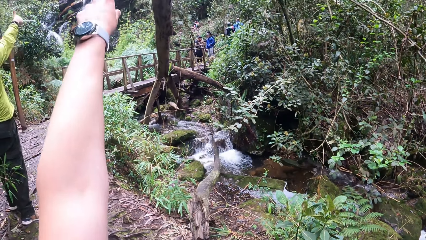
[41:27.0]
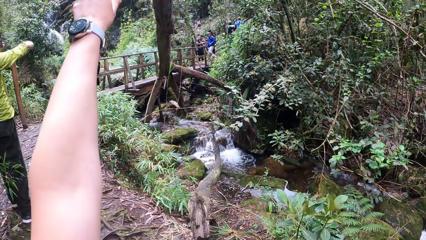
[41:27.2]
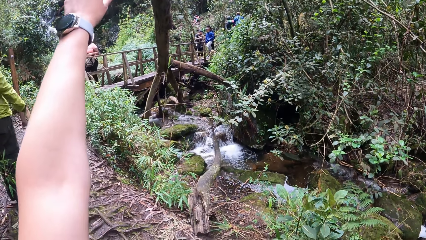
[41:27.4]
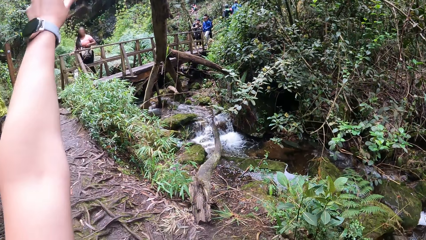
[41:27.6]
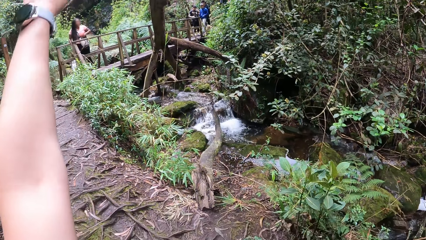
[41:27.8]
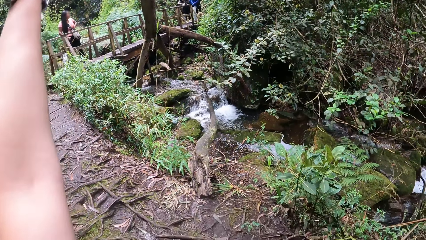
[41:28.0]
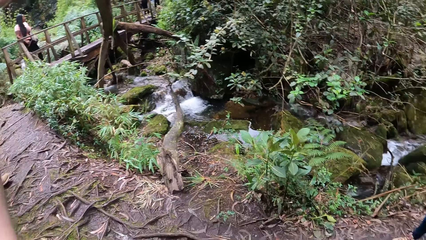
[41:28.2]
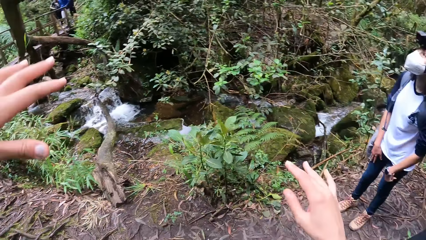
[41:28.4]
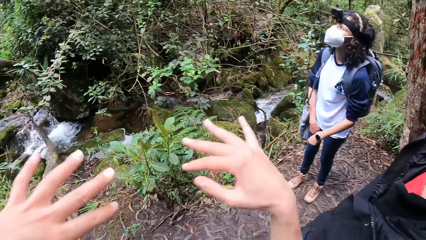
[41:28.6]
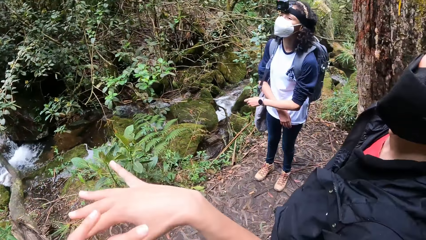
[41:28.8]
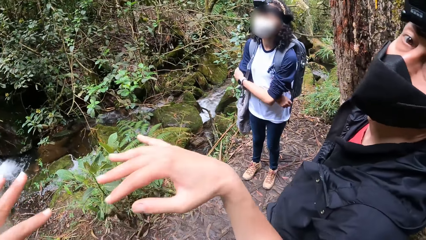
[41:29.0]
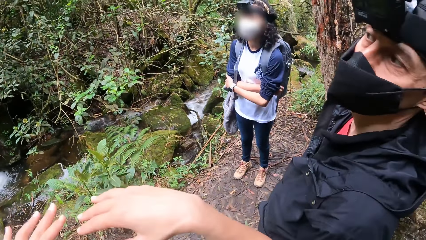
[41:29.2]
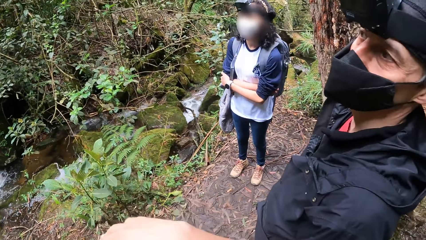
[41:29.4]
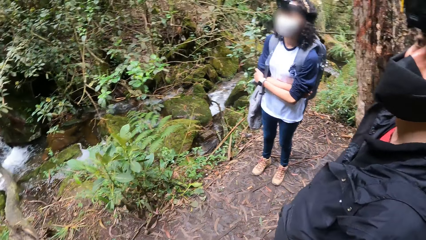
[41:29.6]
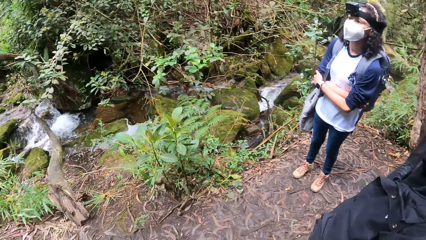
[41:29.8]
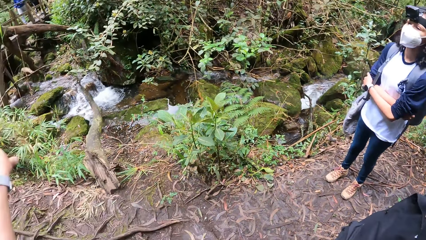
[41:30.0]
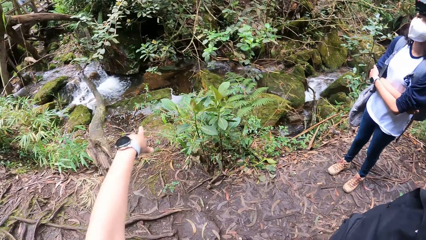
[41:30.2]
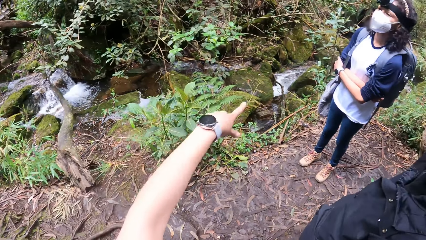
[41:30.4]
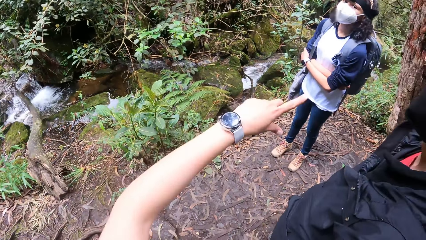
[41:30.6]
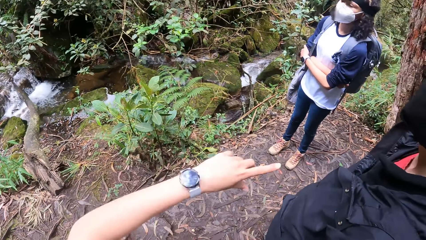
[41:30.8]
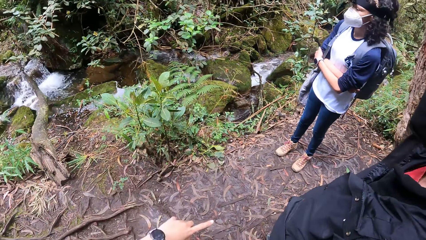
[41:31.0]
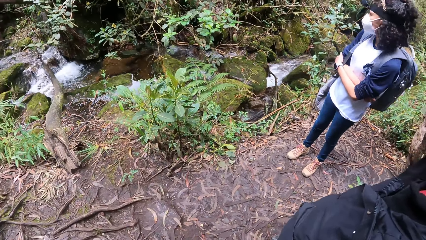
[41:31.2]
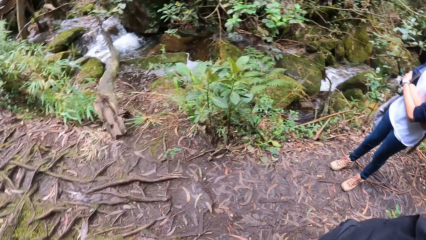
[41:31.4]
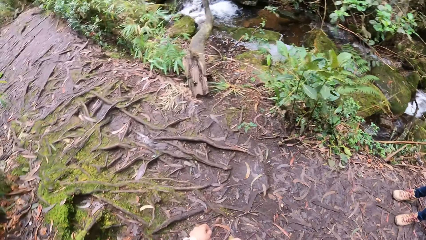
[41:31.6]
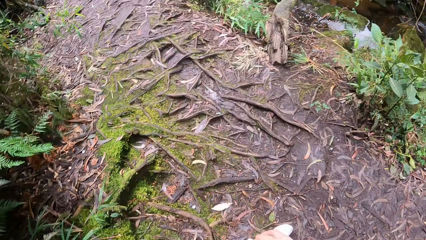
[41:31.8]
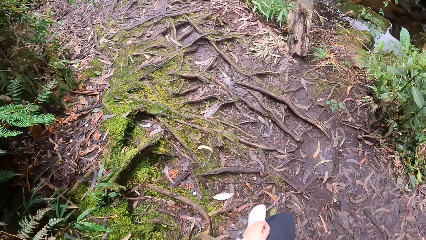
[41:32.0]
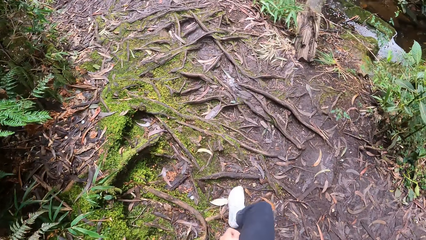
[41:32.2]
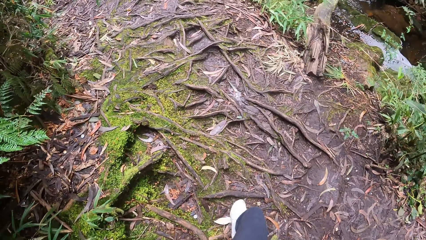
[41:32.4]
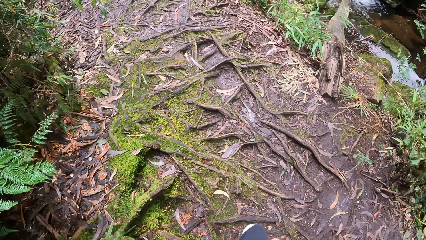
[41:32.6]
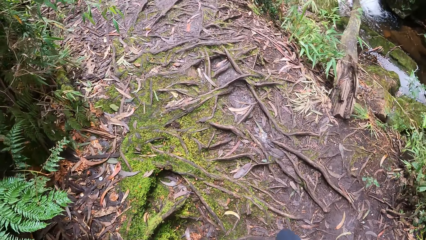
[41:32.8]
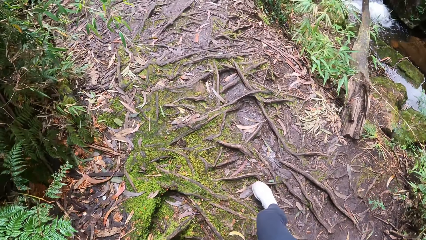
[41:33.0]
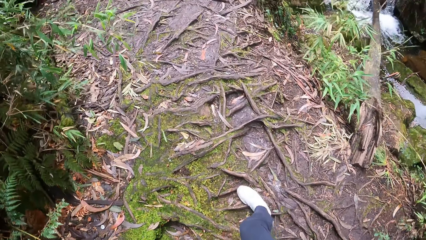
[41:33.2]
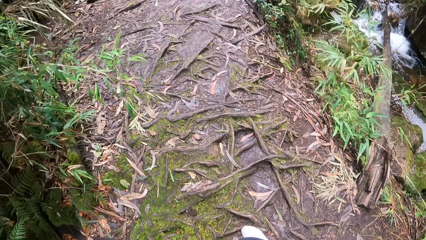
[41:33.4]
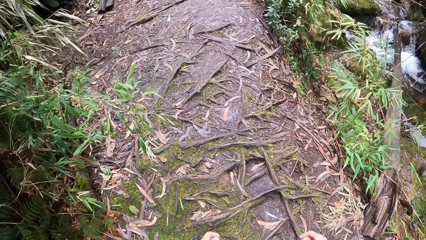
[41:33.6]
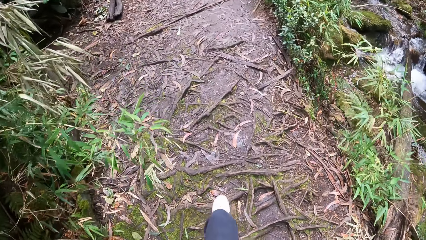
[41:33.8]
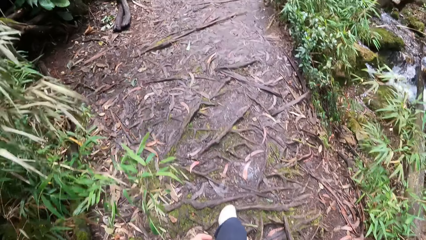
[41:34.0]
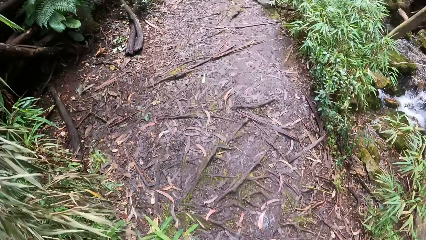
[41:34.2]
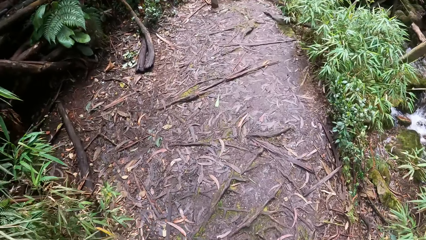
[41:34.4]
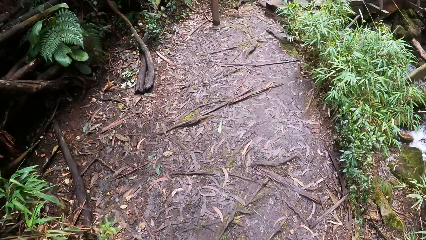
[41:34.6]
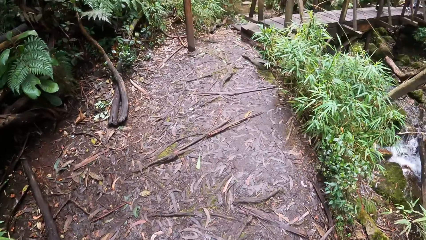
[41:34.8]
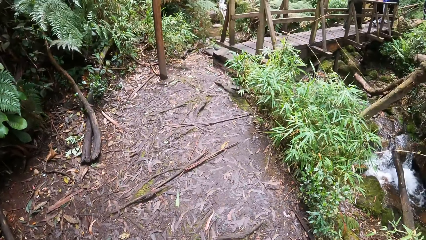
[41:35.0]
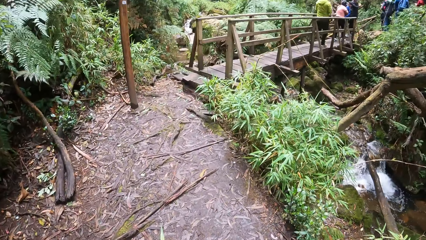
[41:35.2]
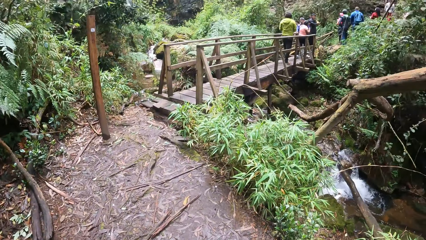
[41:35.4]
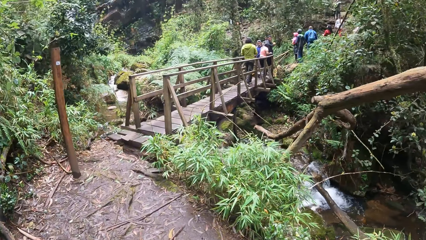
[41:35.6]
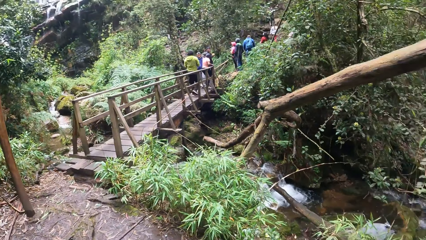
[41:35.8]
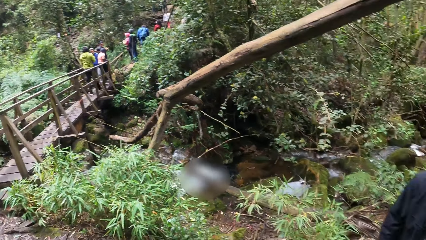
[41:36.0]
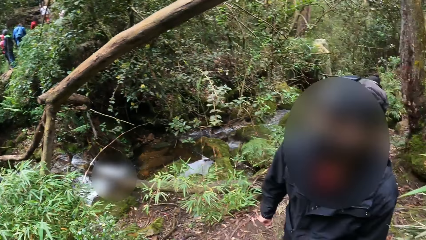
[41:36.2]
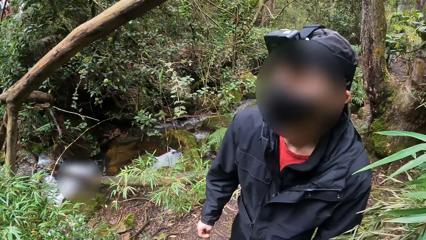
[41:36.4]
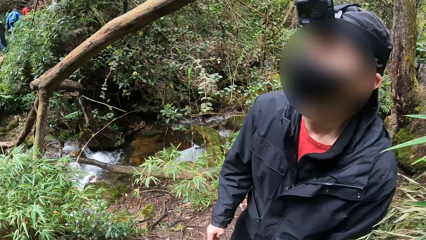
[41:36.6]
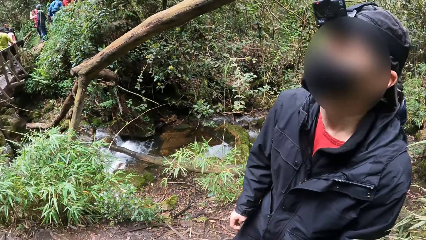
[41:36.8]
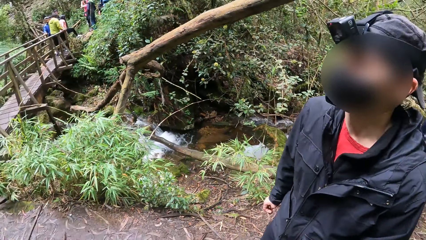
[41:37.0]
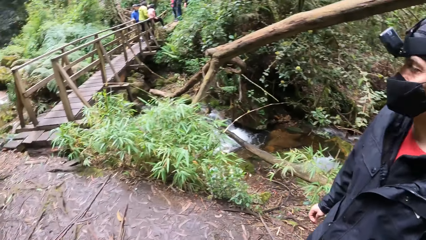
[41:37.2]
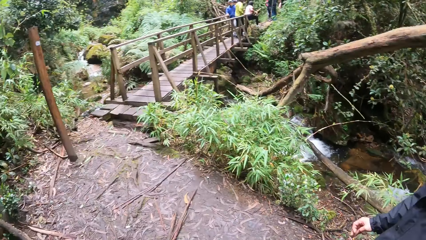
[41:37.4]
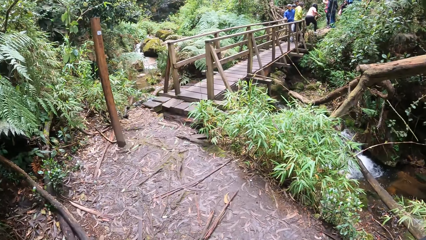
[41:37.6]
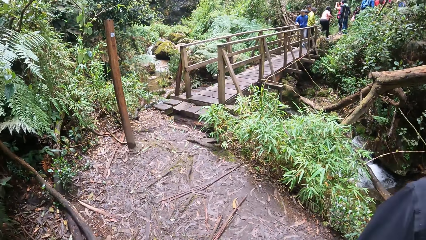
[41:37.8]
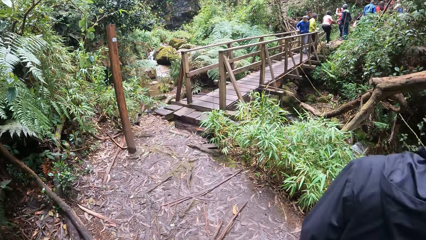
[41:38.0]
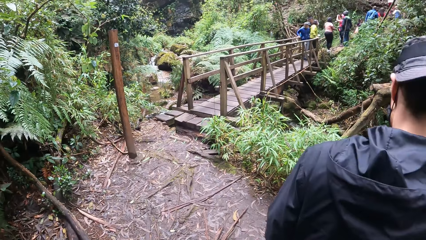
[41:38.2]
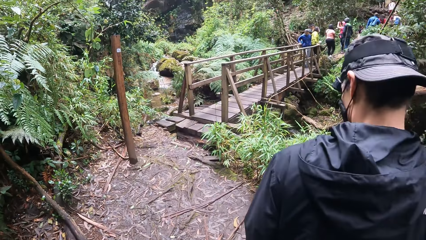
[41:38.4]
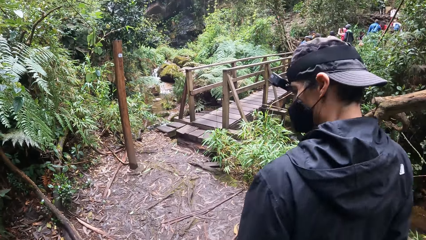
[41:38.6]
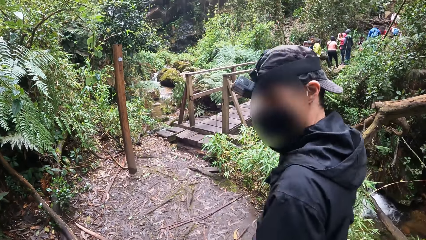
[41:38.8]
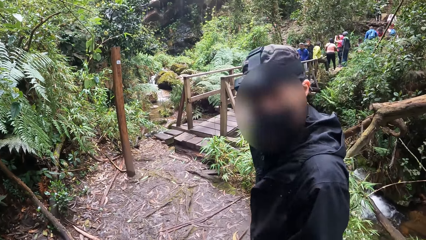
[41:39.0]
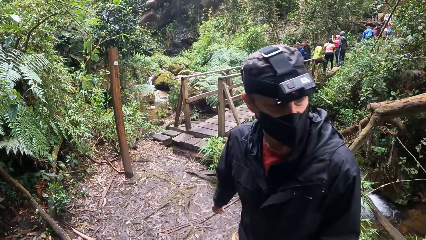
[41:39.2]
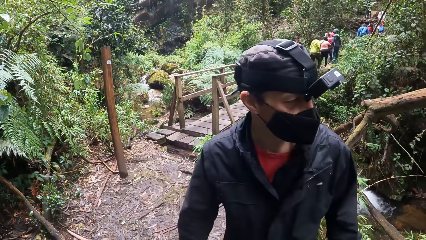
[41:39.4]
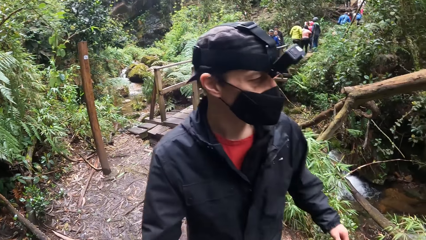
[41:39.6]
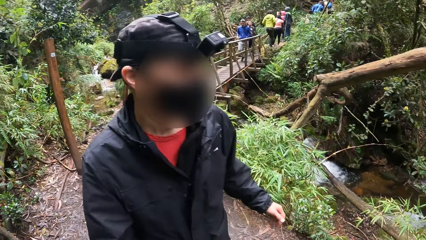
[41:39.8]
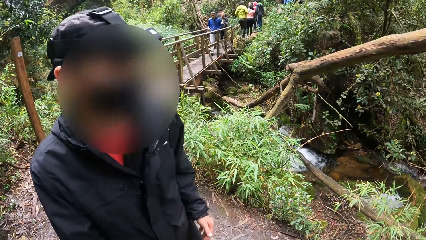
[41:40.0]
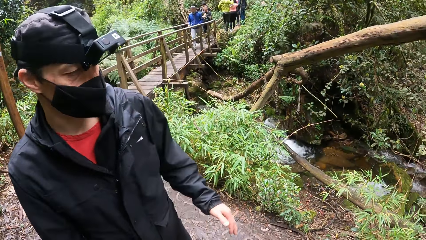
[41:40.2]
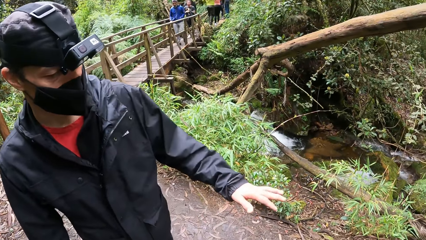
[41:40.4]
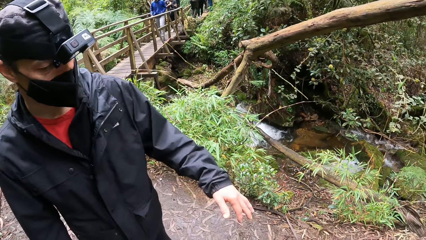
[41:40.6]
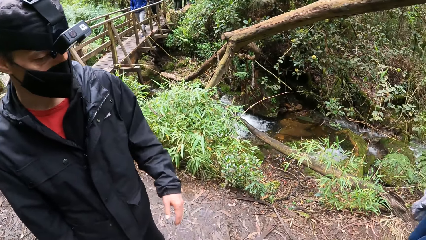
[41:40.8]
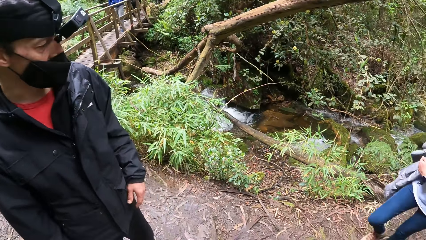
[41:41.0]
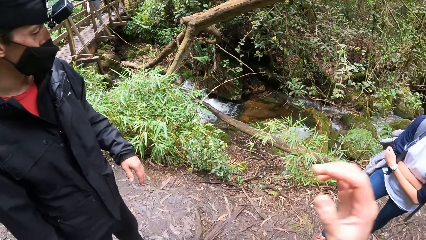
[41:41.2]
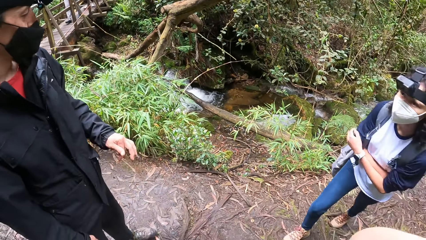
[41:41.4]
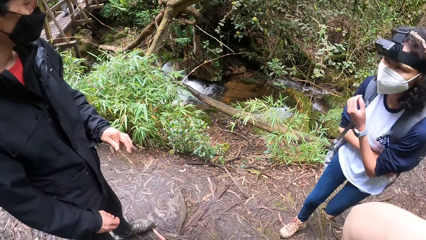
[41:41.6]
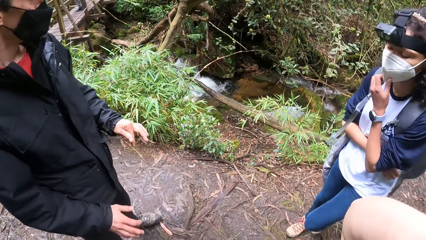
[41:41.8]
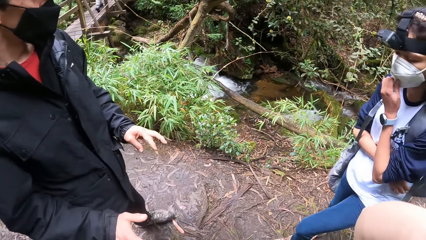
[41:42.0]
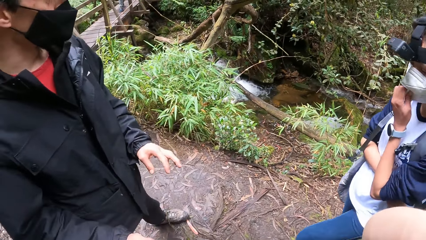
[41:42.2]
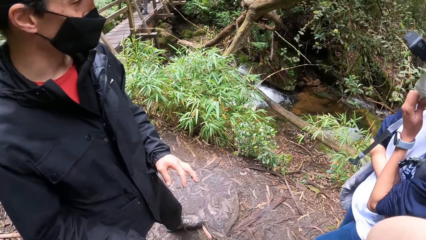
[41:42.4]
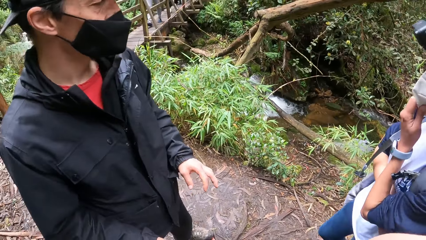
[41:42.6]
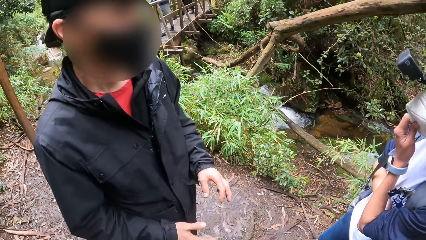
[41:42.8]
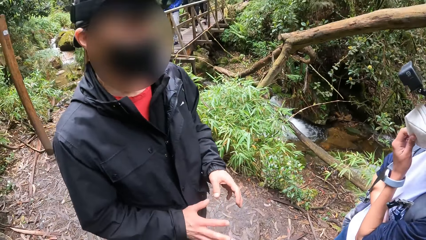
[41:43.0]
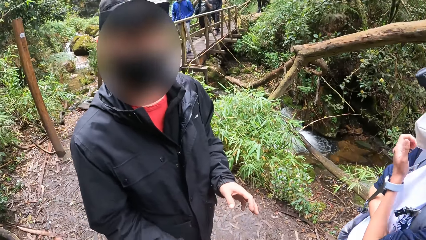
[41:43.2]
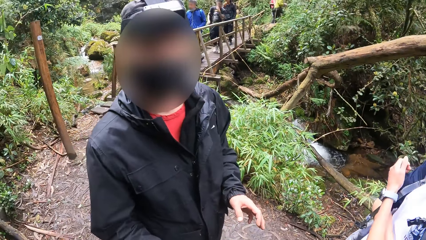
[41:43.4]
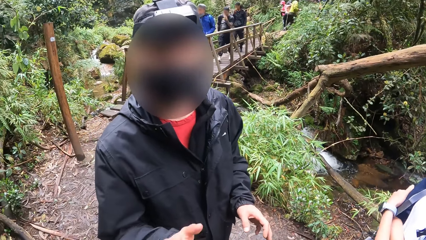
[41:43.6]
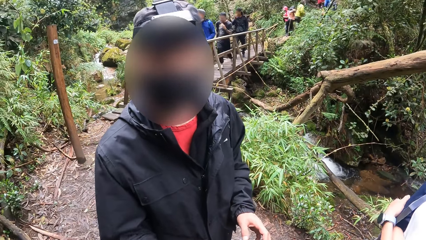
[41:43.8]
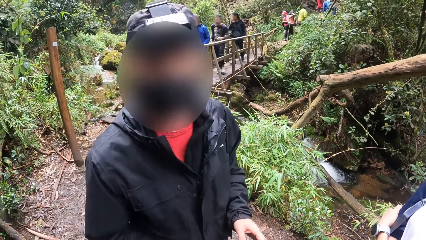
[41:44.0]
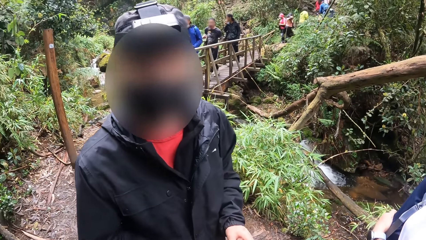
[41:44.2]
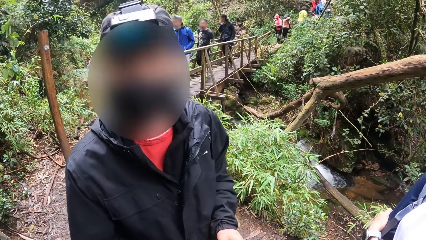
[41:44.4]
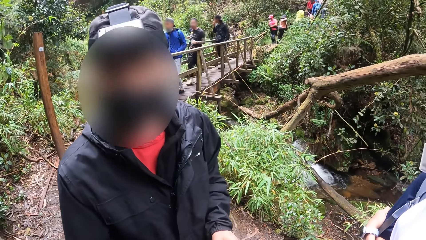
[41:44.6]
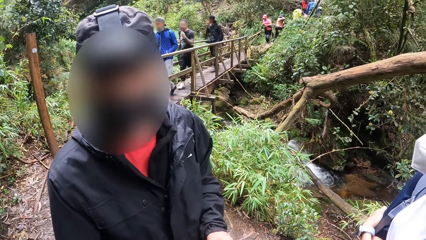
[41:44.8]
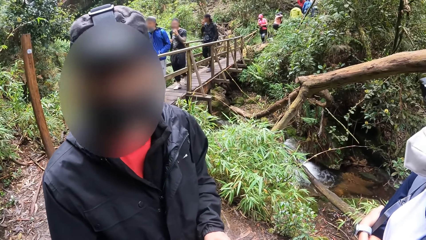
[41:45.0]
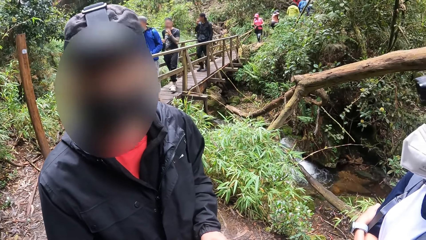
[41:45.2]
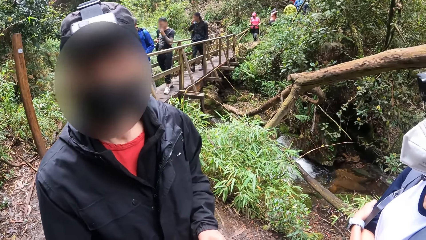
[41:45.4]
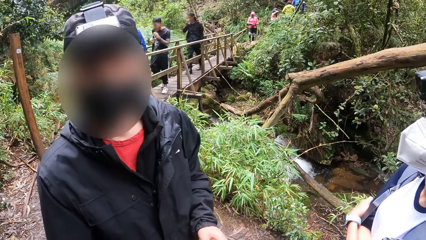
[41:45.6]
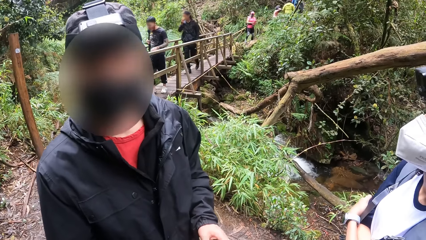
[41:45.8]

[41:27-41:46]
The camera wearer interacts with the man and the woman. They talk with the man. They walk on the field. They talk with the man and walk on the field. The man interacts with the camera wearer and the woman. The camera wearer talks with the man.
